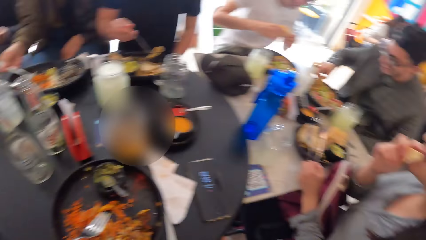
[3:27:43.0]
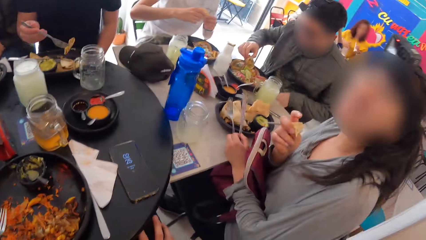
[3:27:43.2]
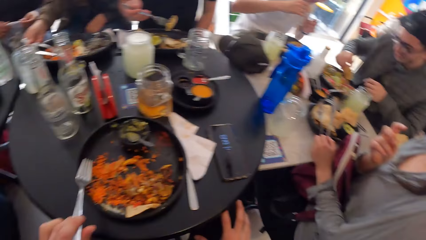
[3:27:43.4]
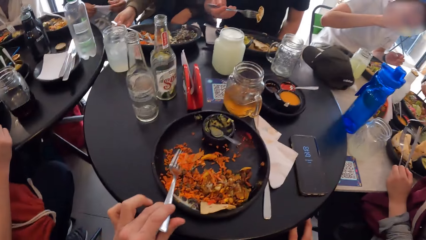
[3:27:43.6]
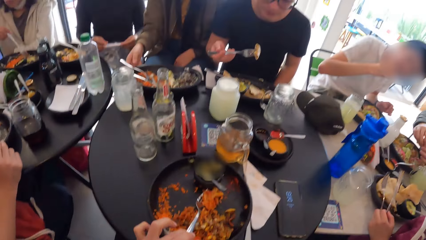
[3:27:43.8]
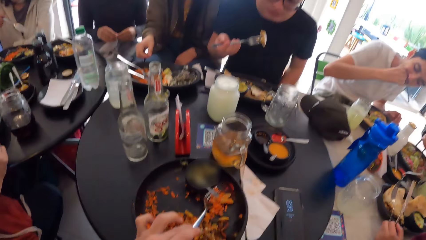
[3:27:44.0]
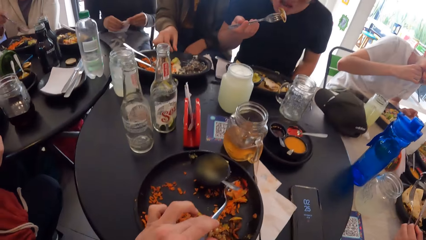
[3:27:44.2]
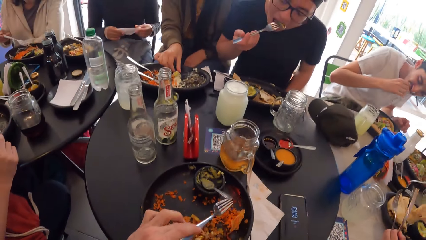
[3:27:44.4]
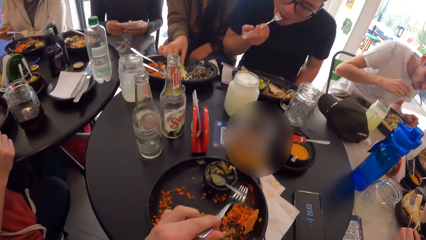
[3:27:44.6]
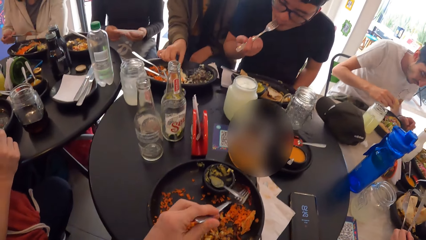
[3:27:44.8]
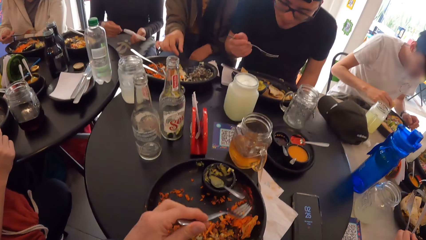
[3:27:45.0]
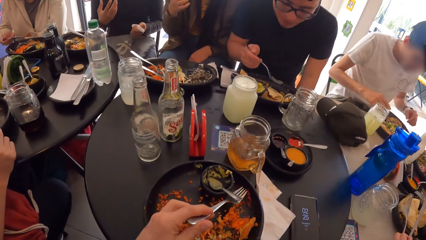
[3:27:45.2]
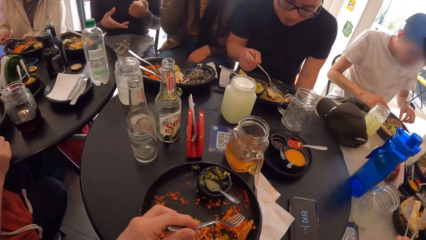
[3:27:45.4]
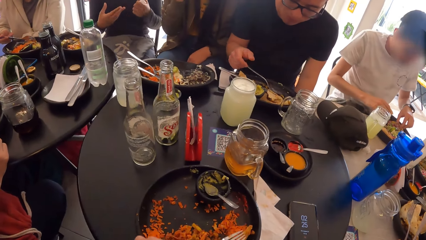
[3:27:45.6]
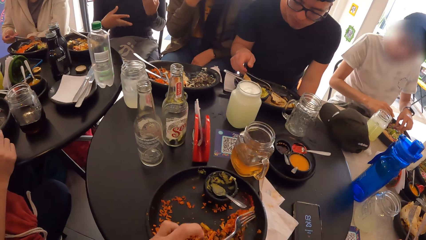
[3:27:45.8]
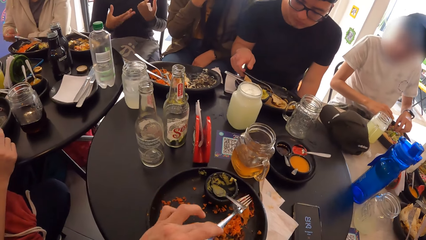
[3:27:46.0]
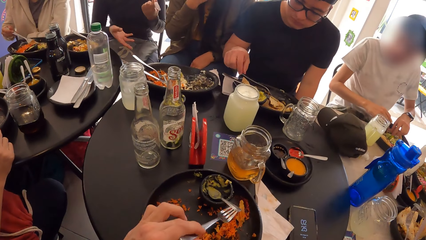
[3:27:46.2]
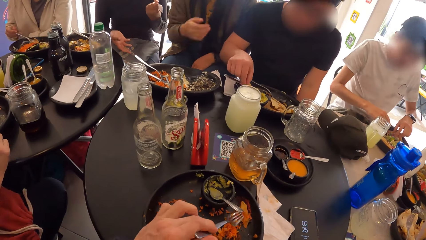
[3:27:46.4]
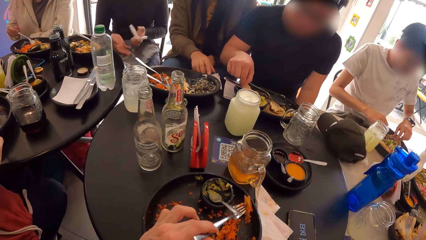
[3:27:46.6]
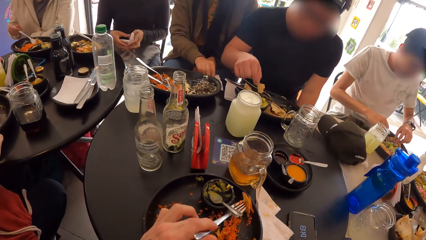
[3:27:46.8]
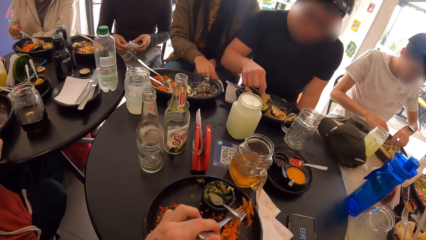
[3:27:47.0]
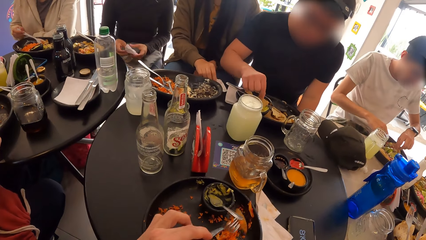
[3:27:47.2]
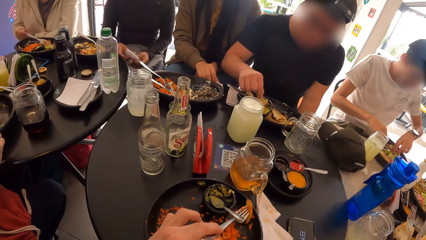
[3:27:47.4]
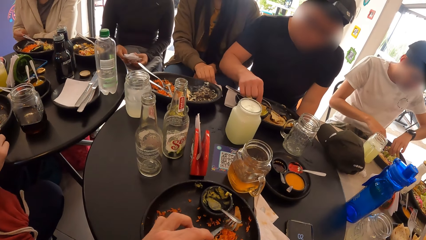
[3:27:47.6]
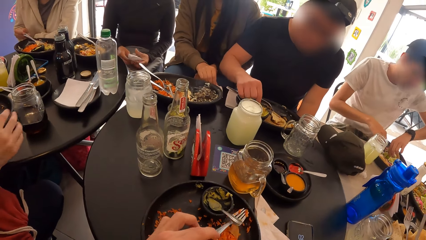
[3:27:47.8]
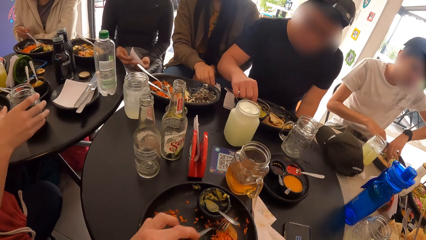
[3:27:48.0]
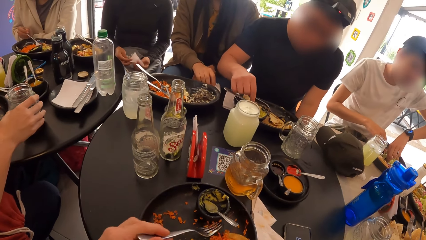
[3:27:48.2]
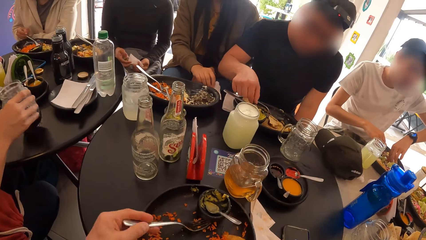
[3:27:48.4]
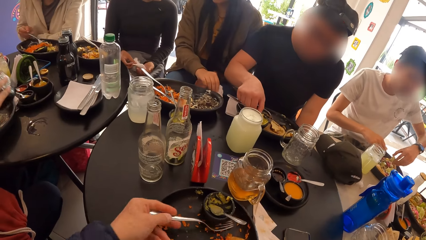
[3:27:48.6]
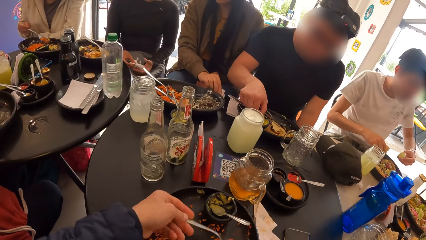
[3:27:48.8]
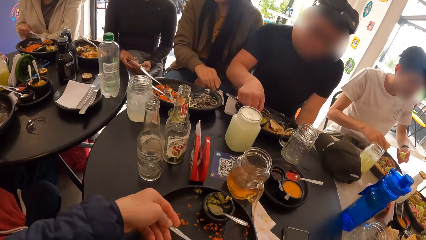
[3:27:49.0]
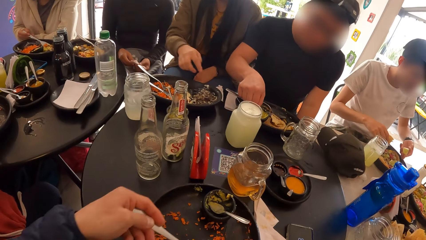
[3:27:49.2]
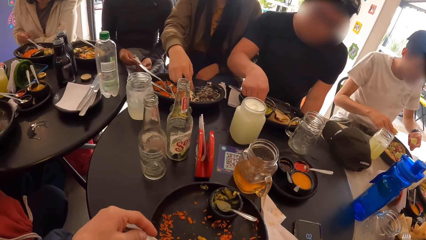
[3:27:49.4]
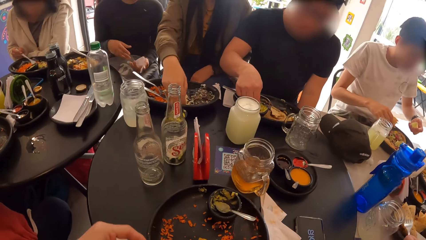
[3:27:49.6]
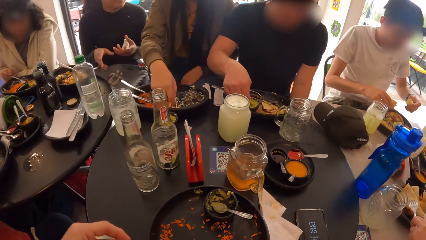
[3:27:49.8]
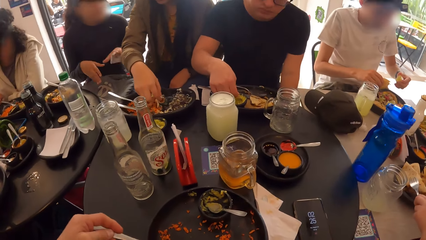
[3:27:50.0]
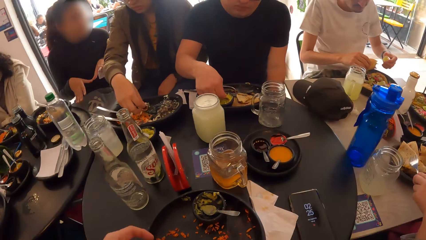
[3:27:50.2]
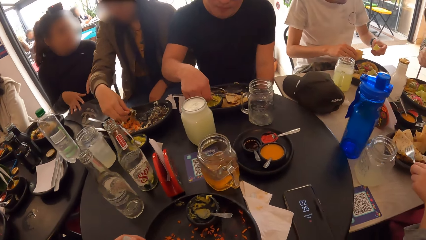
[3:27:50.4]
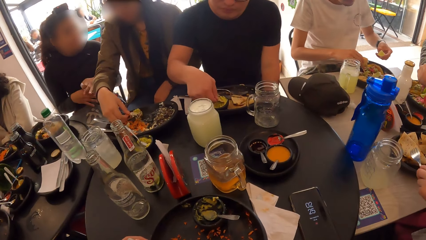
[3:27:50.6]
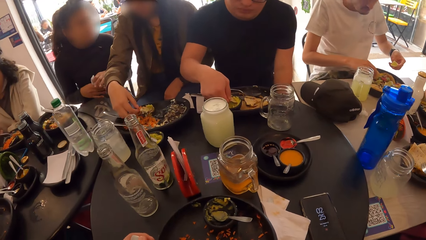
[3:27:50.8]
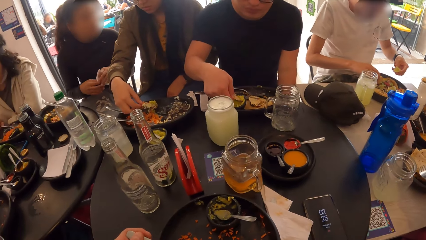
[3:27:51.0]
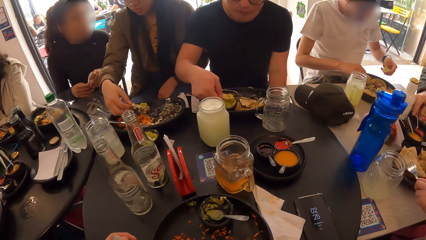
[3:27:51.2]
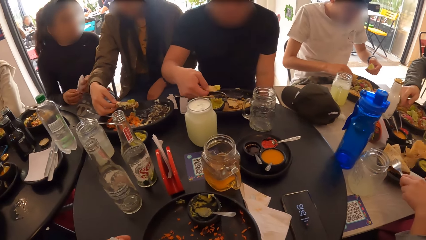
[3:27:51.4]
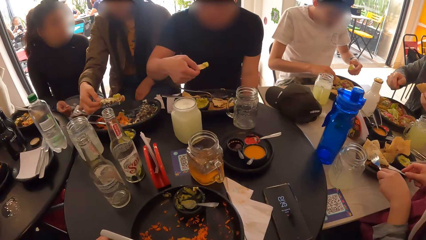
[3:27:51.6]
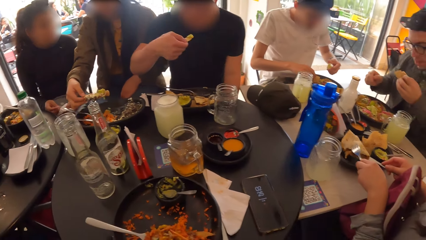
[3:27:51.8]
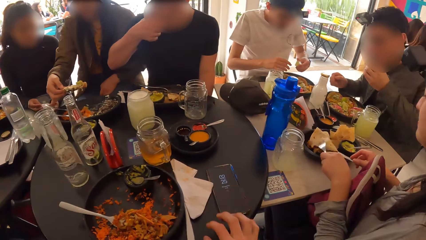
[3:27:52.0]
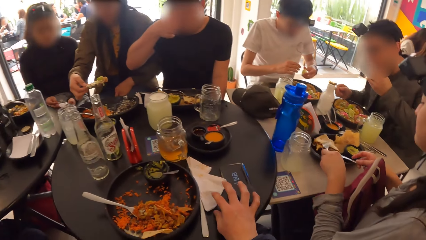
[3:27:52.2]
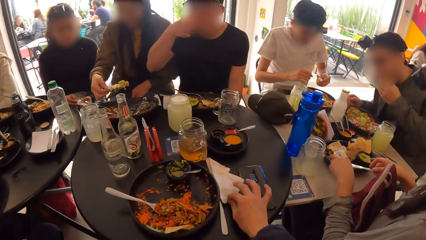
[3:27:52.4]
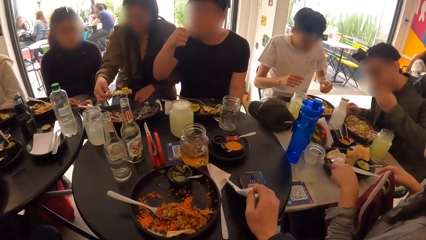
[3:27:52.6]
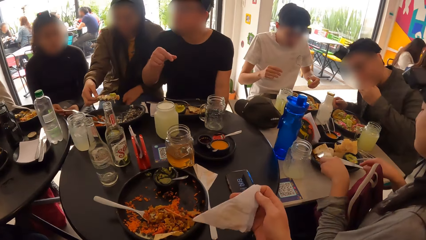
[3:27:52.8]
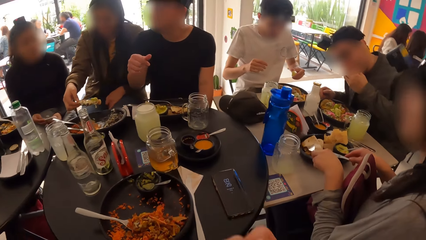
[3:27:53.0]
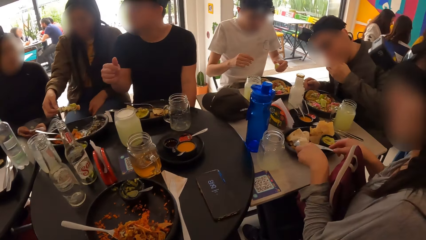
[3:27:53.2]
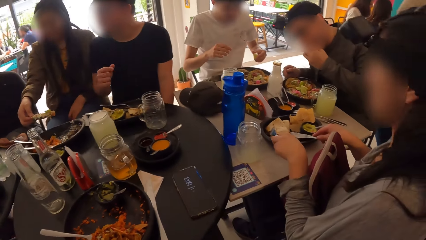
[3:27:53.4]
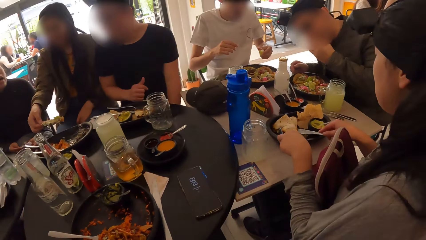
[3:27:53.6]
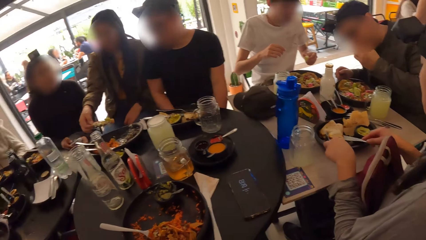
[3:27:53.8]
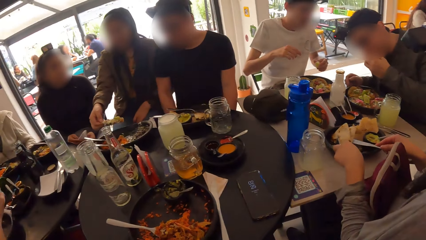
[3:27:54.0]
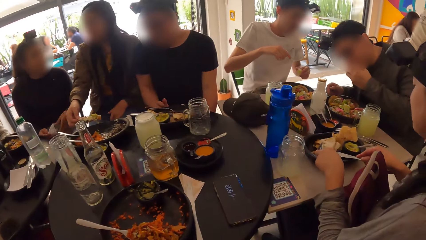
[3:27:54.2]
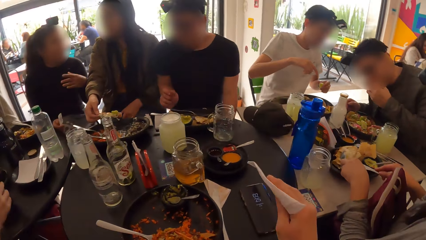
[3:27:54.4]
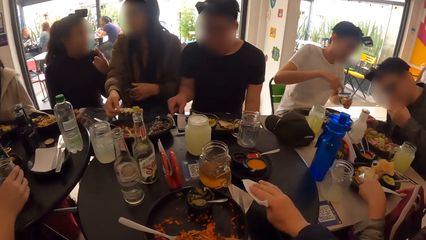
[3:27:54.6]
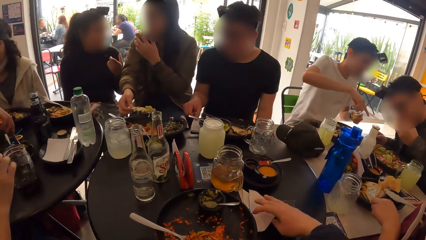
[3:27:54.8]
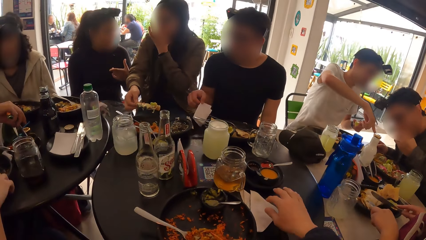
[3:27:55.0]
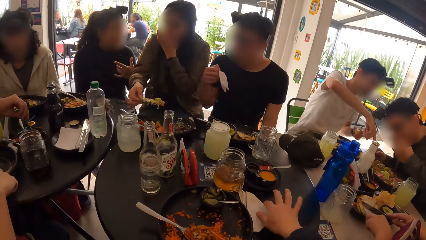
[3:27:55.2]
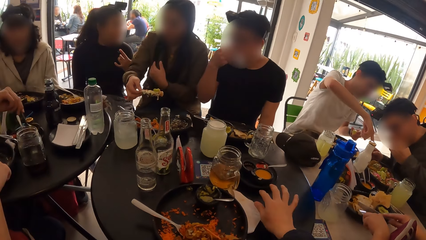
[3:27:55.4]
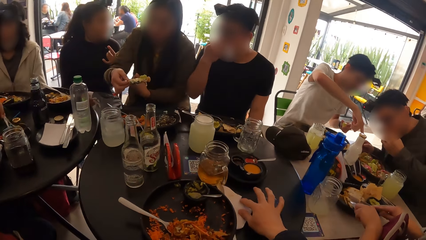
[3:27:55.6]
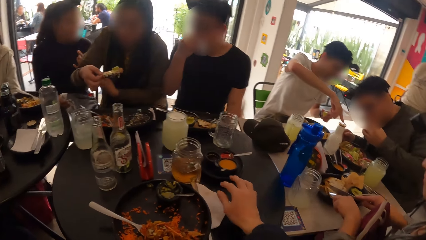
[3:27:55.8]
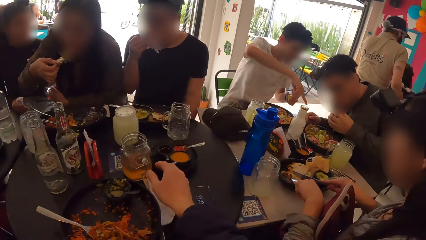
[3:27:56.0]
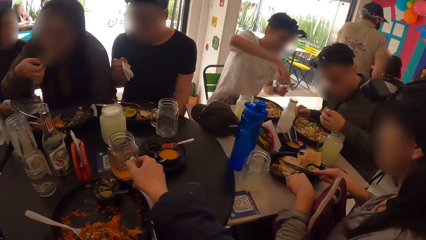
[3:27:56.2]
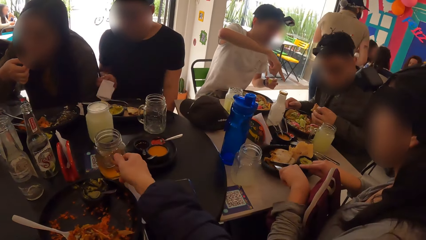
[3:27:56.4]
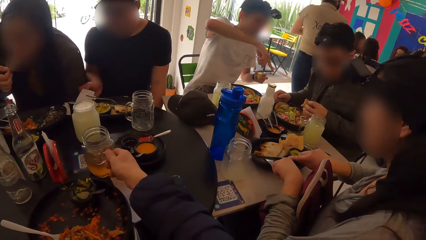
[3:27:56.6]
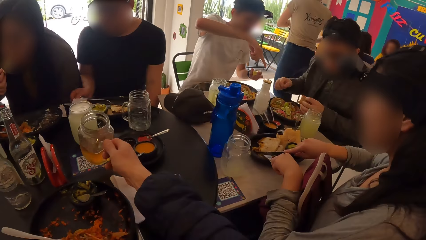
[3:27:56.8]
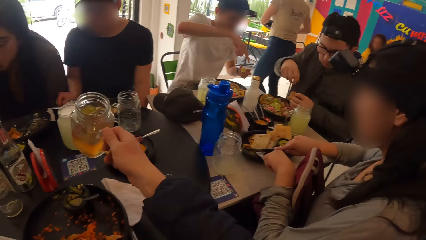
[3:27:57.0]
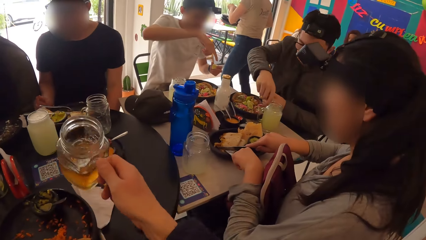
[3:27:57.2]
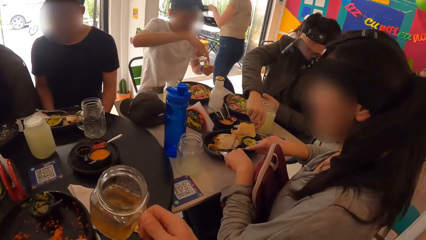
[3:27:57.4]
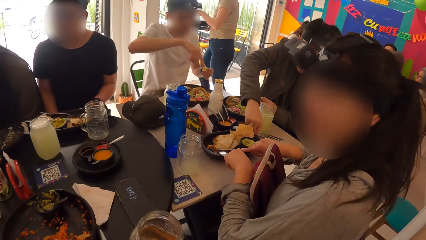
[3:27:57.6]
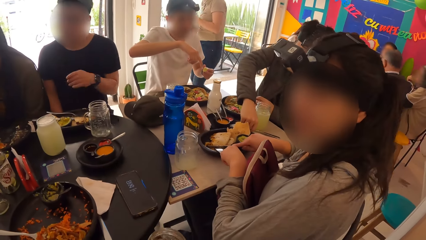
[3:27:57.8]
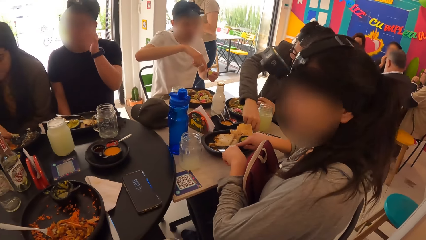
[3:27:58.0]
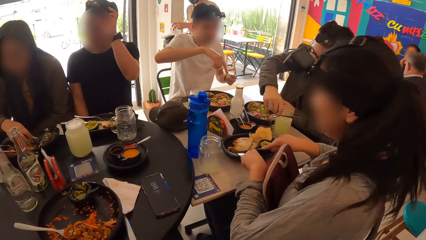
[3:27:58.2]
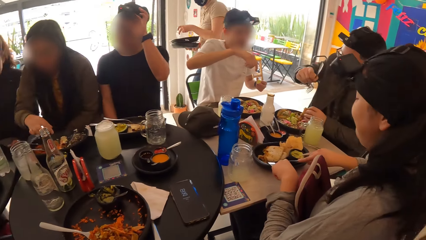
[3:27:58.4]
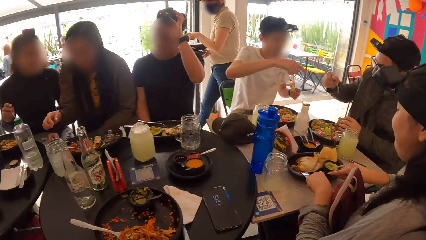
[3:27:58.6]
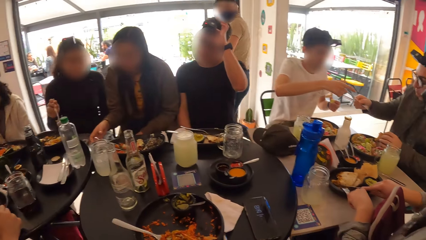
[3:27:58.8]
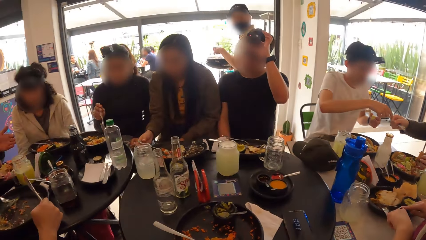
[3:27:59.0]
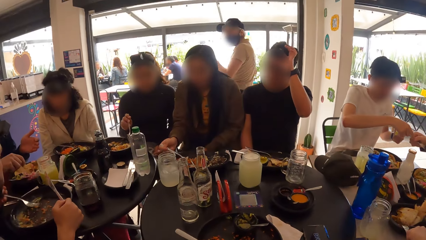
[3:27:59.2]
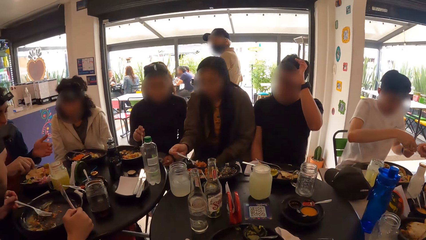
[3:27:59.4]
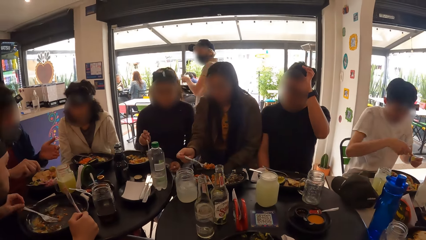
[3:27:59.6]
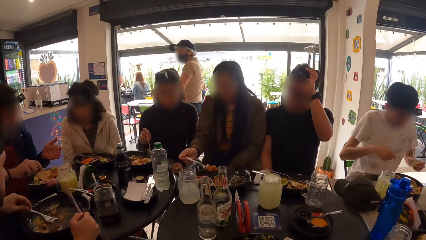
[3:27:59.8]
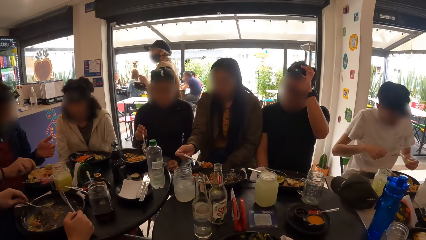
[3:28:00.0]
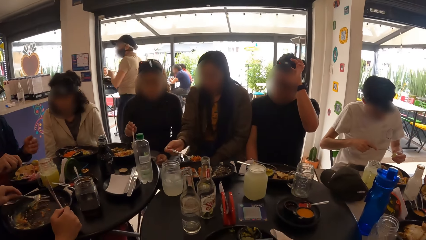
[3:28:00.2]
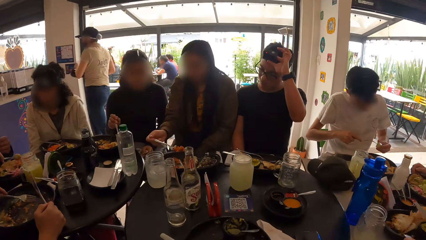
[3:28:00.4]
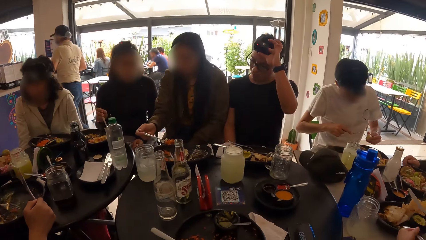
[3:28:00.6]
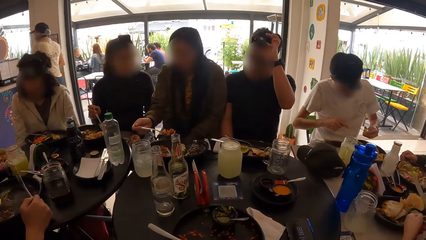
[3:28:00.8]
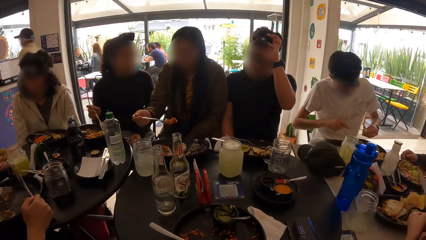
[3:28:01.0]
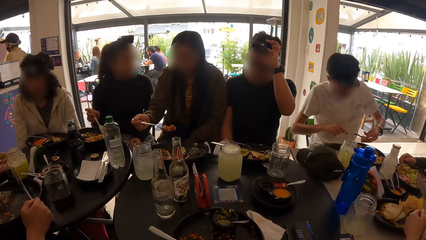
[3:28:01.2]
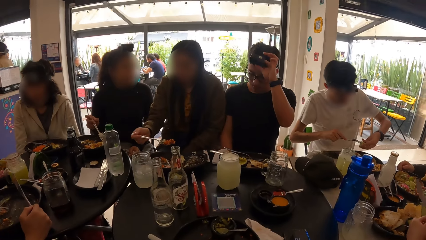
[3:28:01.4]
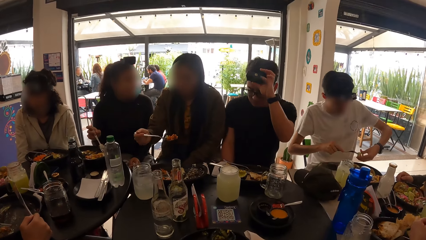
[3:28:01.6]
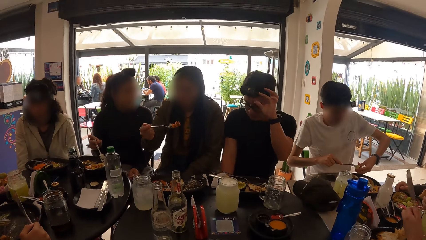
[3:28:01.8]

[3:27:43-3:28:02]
A woman eats the meal from the plate with the cutlery in her hands. The camera wearer picks a serviette paper from the table with her right hand. She wipes her mouth with the serviette paper in her right hand. She drops the serviette paper on the table with her right hand. A man picks a serviette paper from the table with his right hand. The man wipes his mouth with the serviette paper in his right hand. The camera wearer picks the glass cup of juice from the table with her right hand. The man drops the serviette paper on the table with his right hand. The camera wearer drinks from the glass cup in her right hand.
